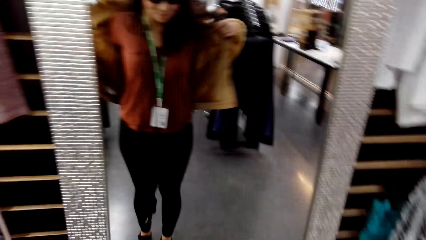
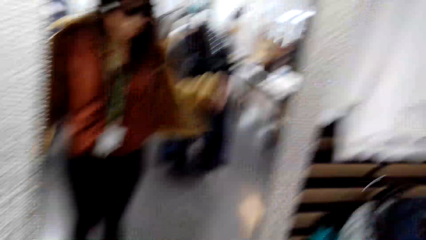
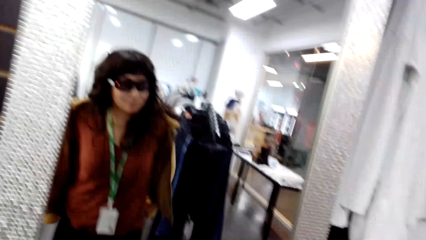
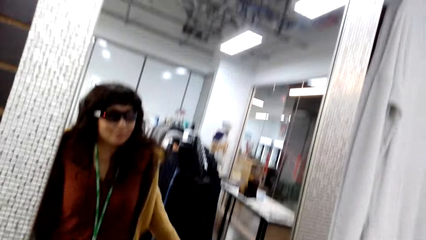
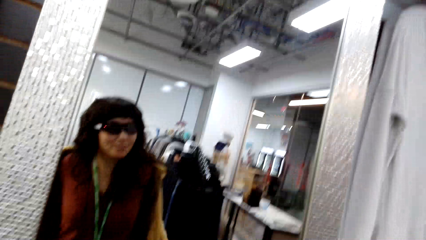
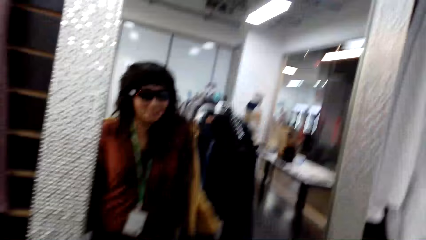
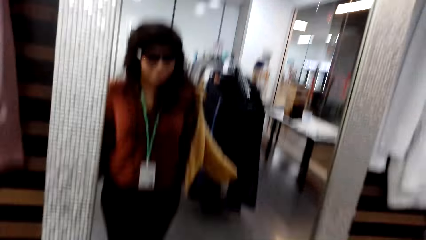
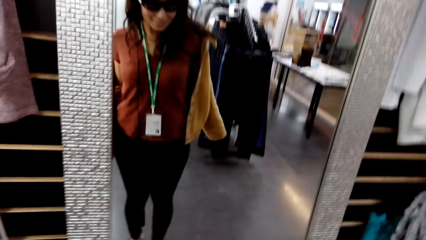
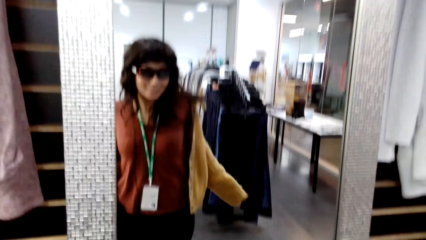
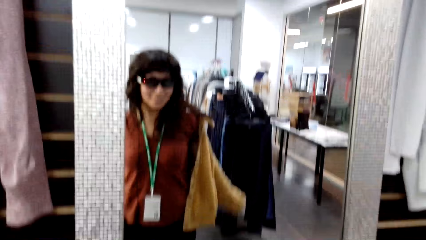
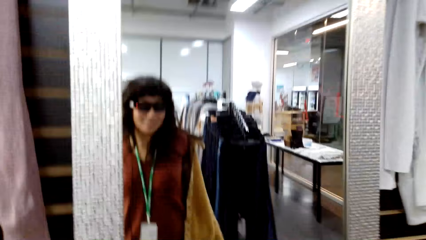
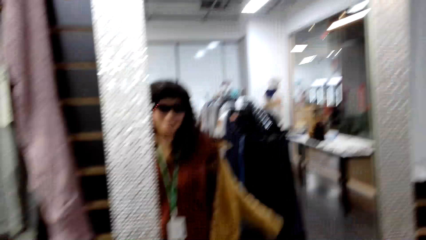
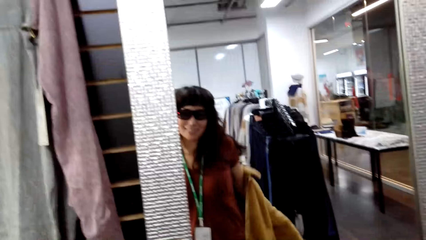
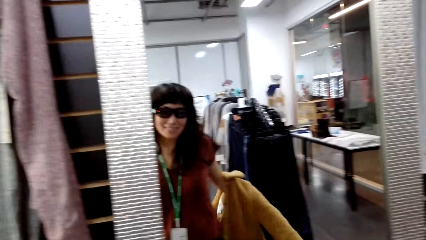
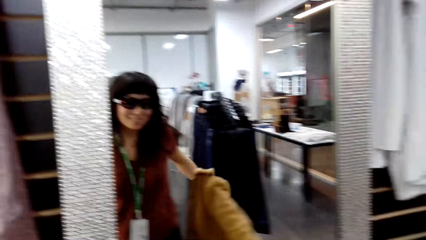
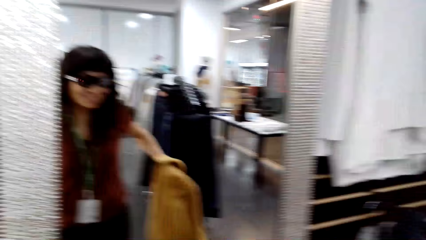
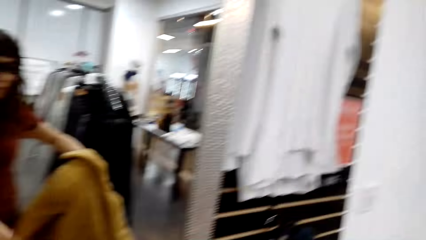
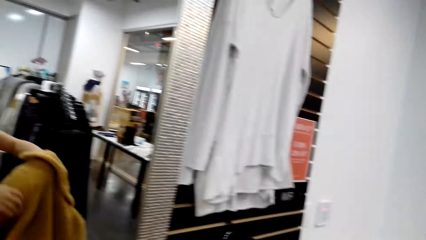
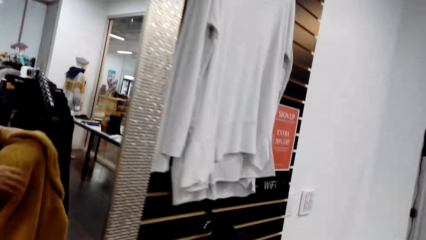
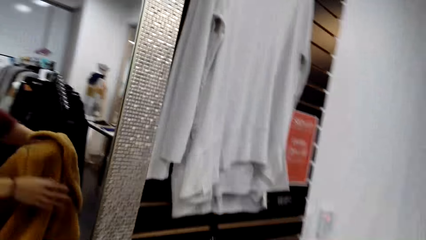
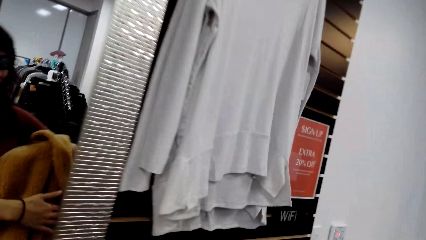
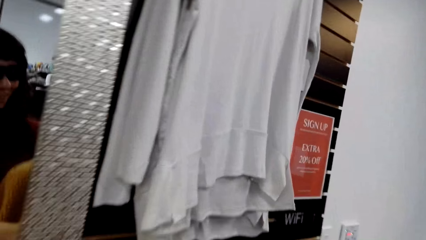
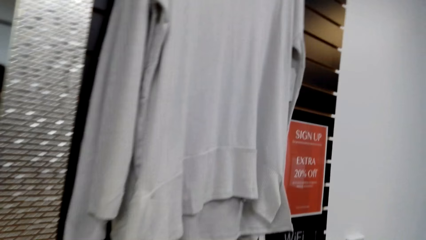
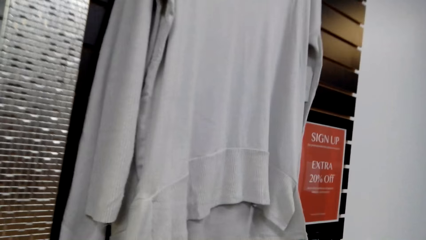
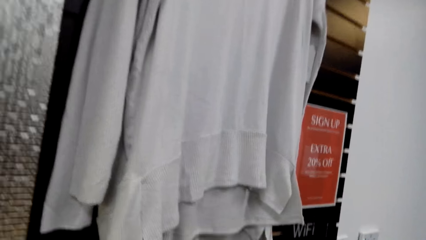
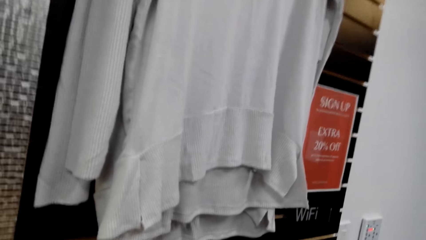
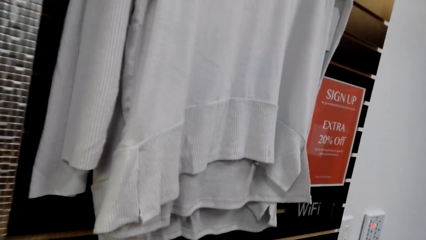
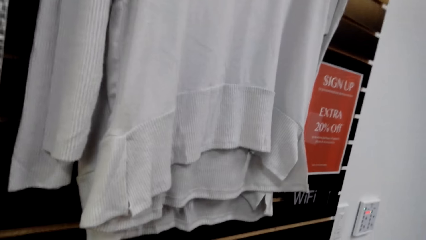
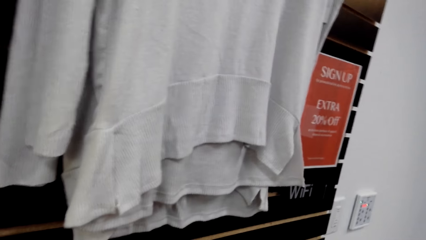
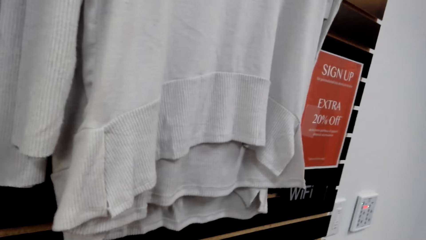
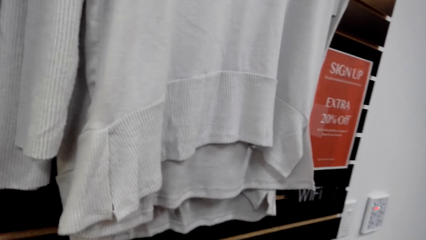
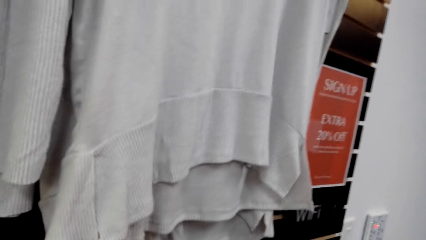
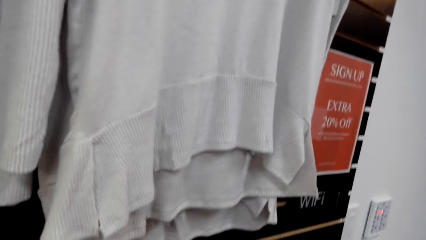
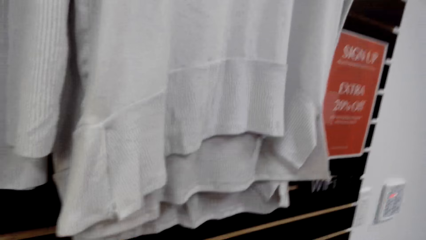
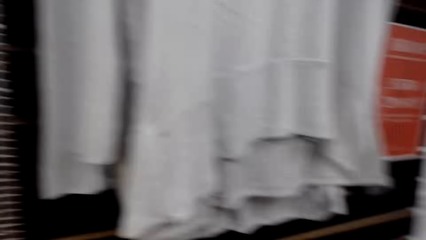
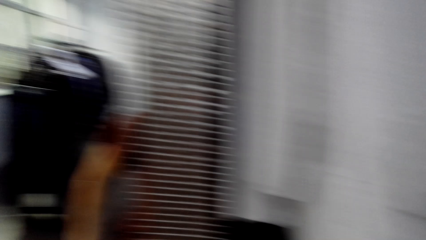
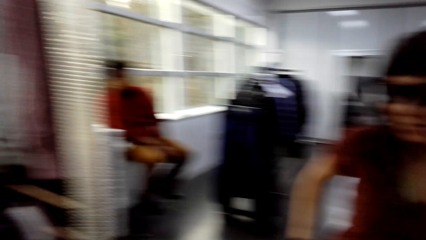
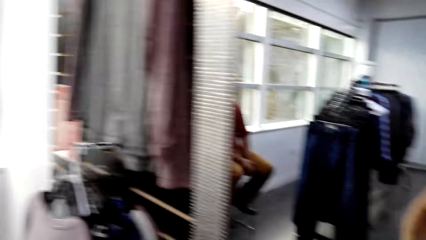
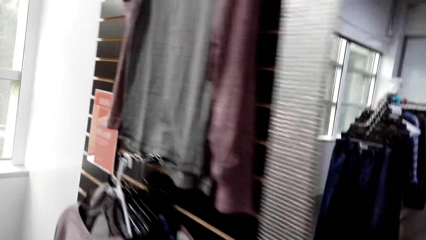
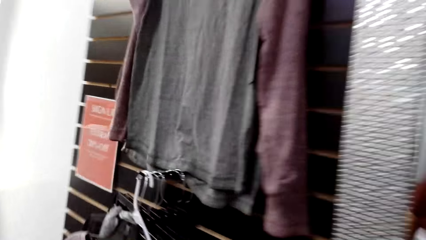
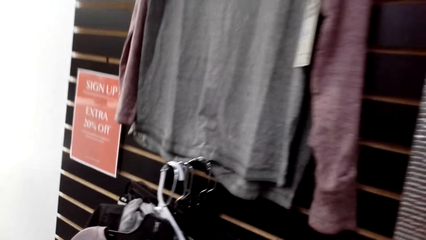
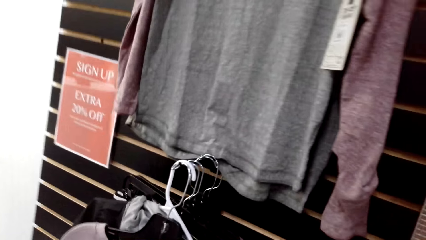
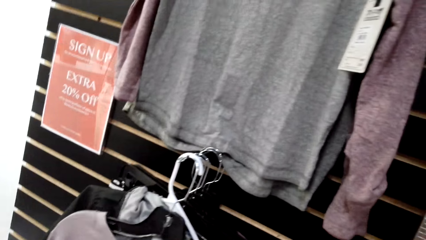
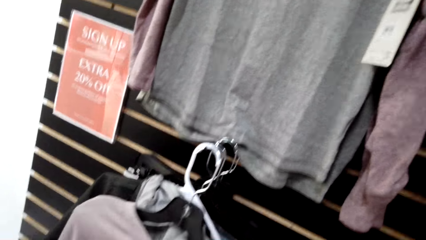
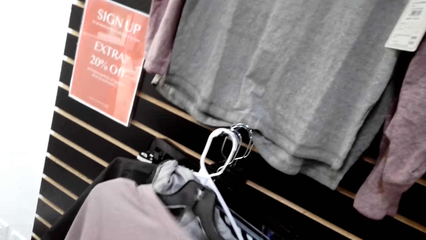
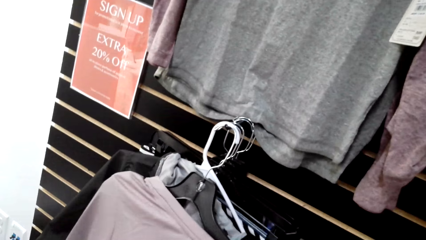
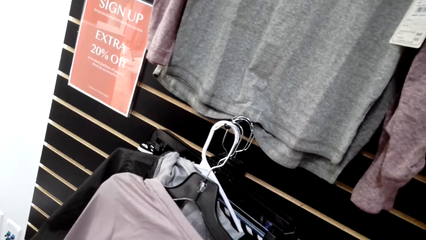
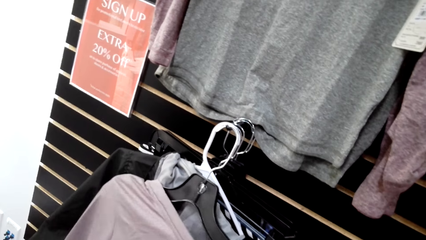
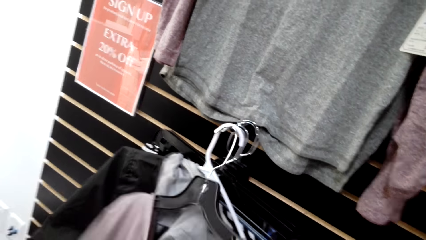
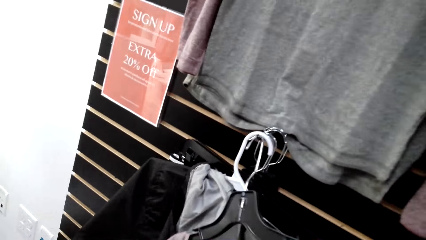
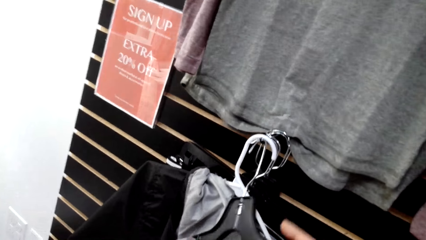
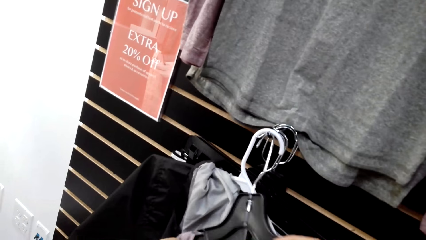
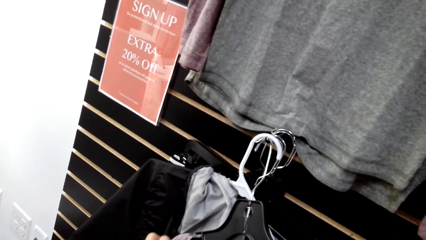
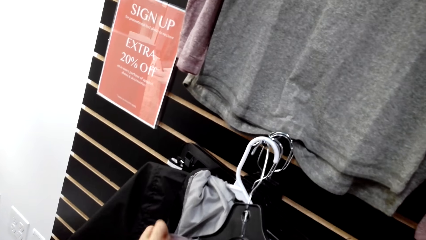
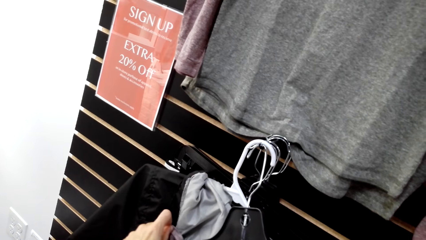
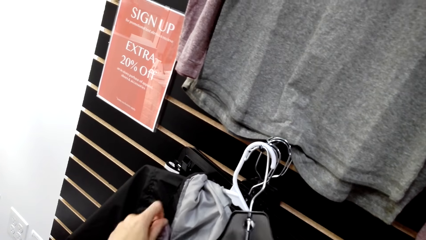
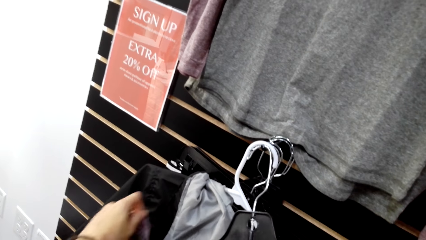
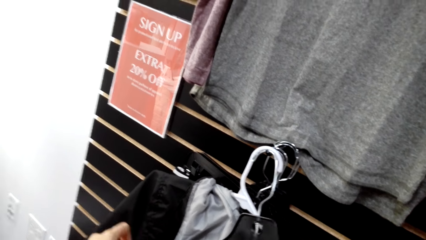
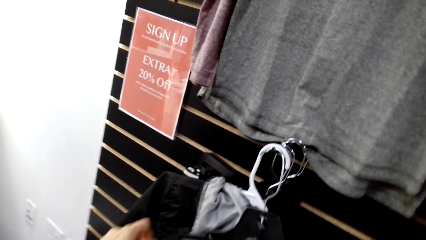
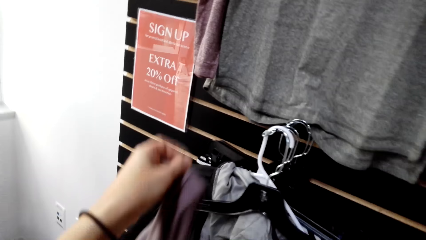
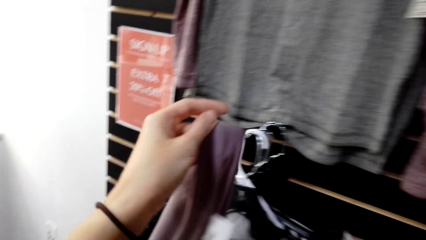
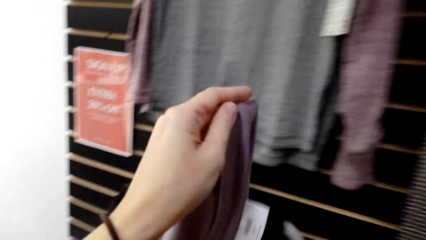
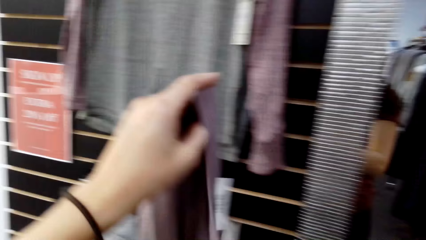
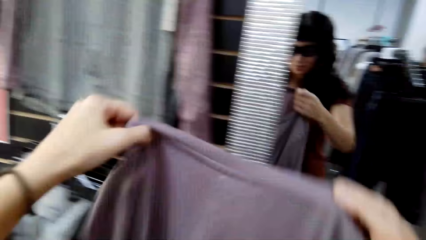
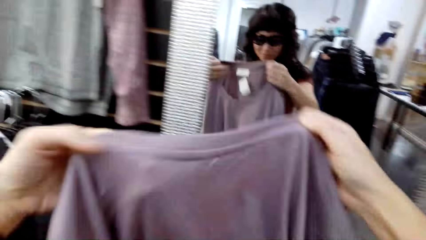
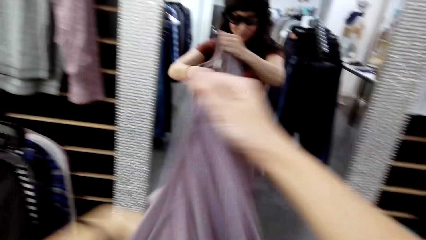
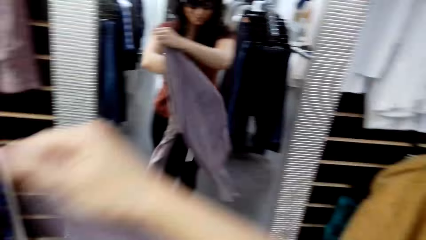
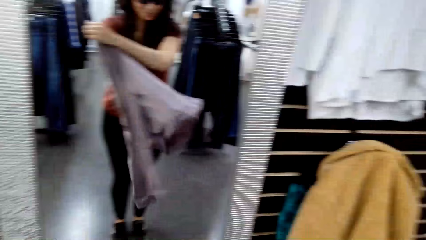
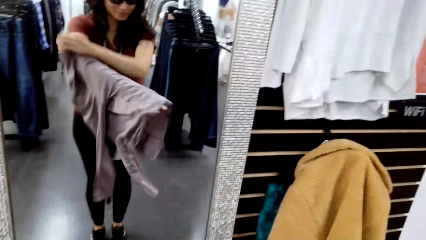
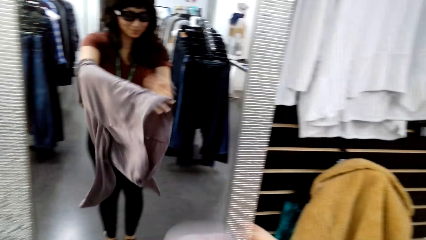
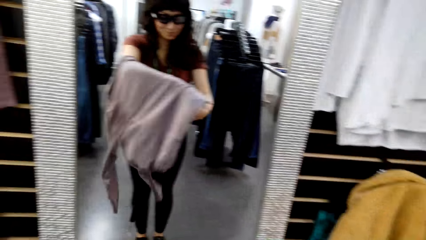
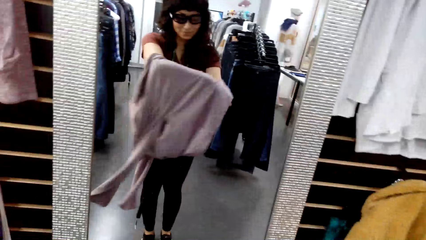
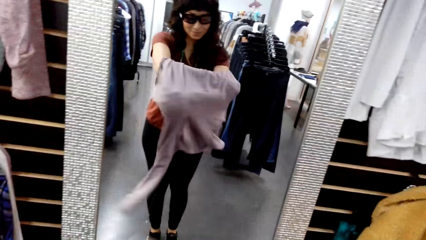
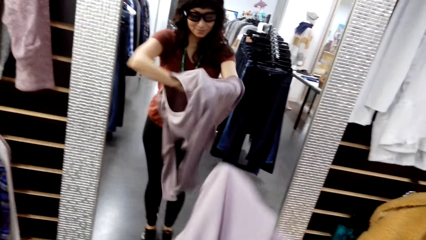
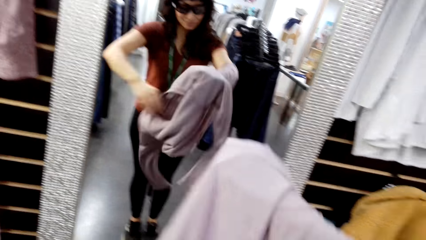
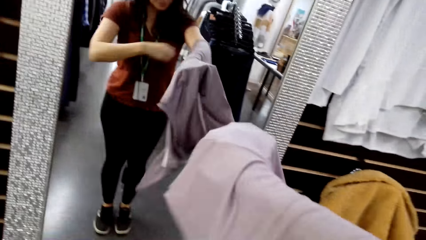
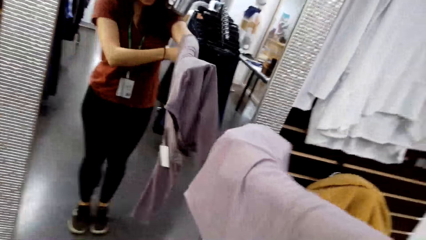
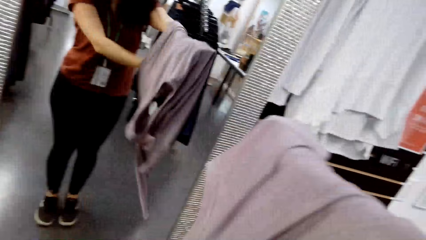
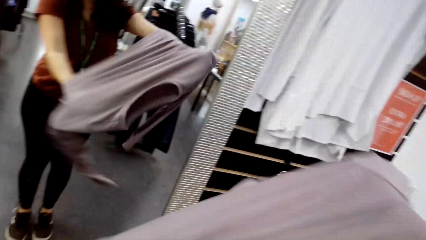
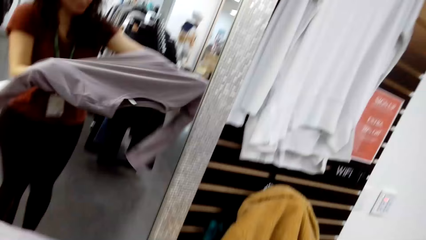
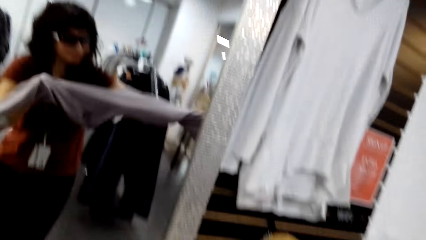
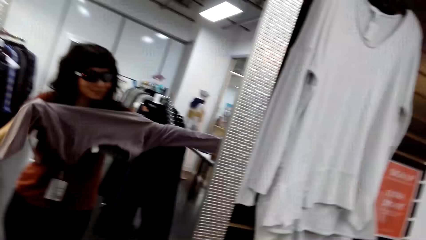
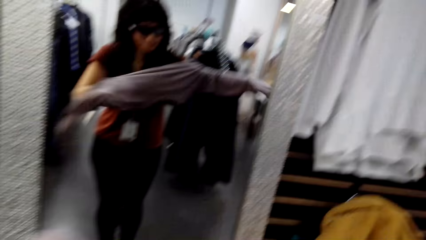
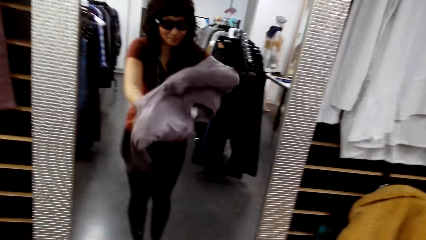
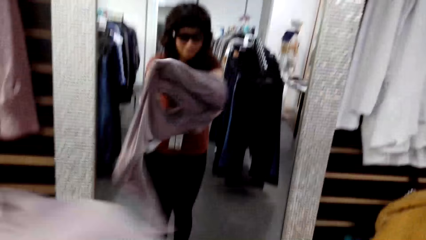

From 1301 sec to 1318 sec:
The camera wearer removes the coat. A man talks to the camera wearer. The camera wearer moves towards the wall. They put the coat down. They move towards the rack. They remove the top from the hanger. They pick a cloth. They straighten the cloth. They wear the top.
